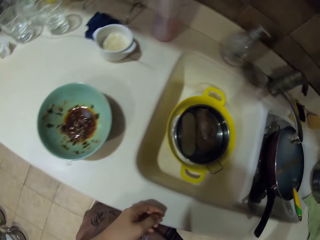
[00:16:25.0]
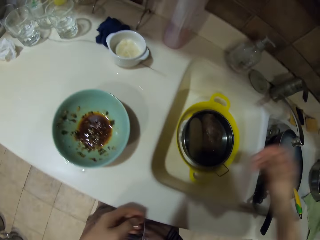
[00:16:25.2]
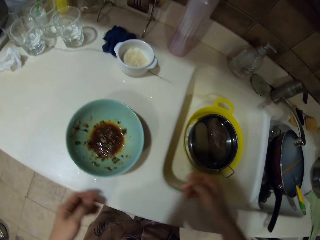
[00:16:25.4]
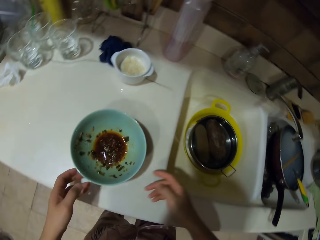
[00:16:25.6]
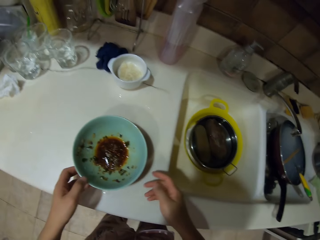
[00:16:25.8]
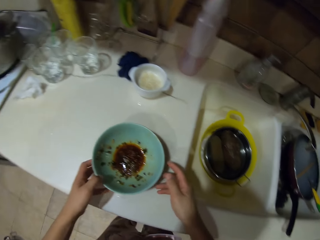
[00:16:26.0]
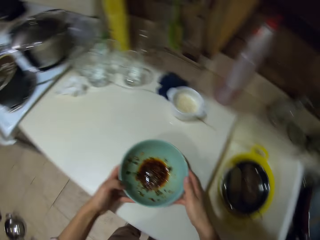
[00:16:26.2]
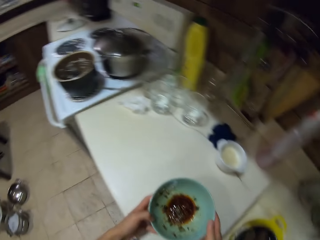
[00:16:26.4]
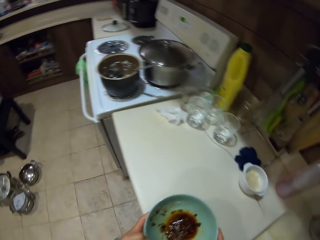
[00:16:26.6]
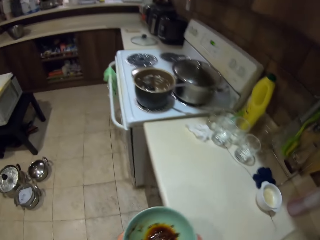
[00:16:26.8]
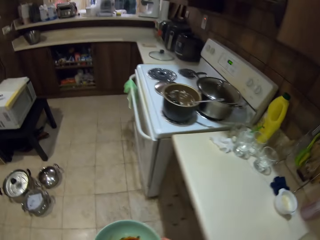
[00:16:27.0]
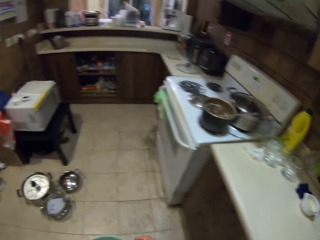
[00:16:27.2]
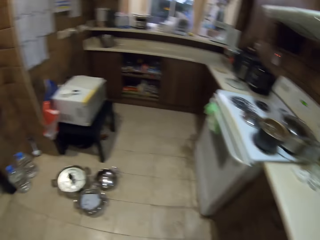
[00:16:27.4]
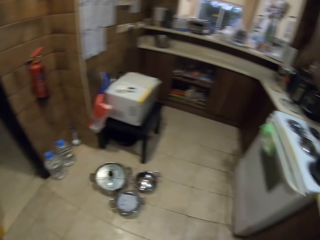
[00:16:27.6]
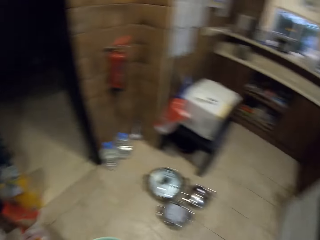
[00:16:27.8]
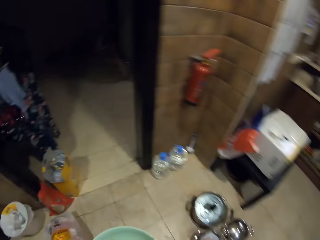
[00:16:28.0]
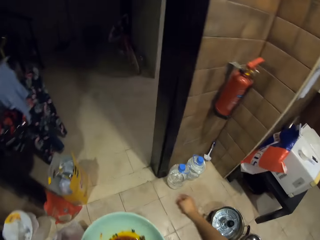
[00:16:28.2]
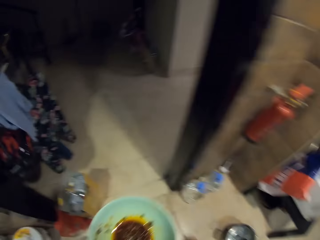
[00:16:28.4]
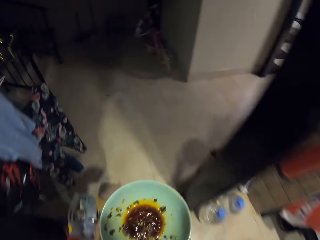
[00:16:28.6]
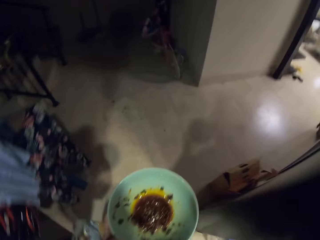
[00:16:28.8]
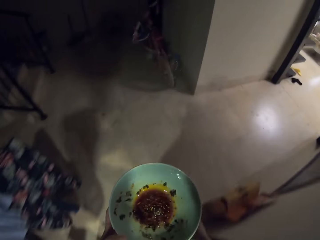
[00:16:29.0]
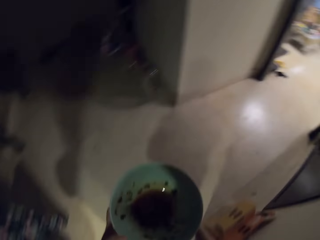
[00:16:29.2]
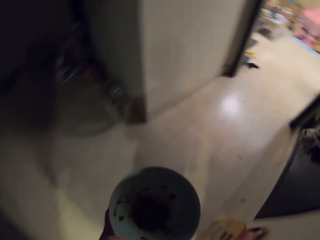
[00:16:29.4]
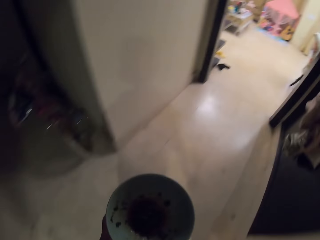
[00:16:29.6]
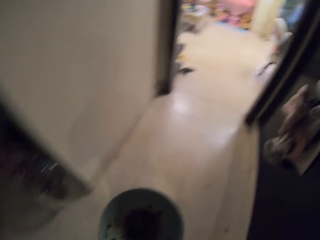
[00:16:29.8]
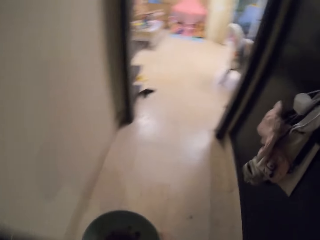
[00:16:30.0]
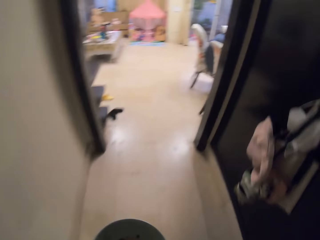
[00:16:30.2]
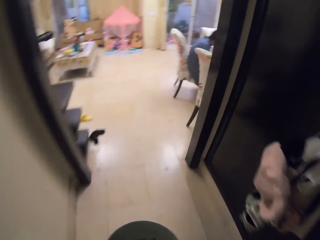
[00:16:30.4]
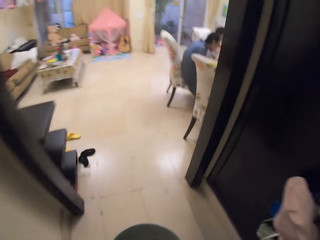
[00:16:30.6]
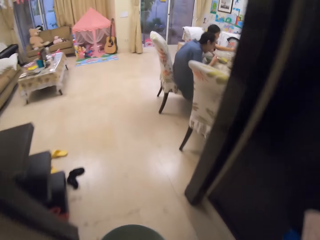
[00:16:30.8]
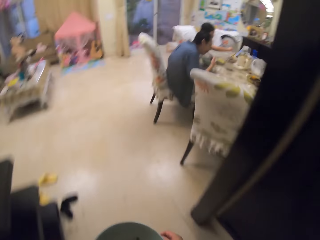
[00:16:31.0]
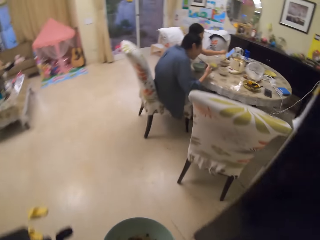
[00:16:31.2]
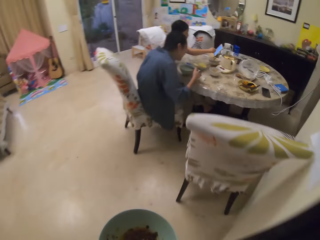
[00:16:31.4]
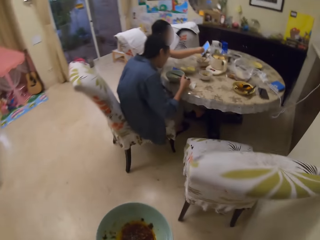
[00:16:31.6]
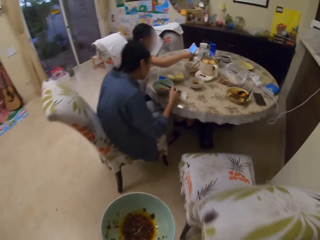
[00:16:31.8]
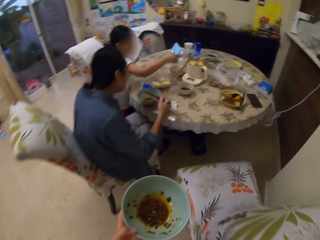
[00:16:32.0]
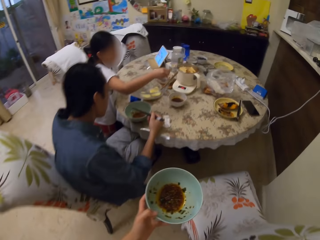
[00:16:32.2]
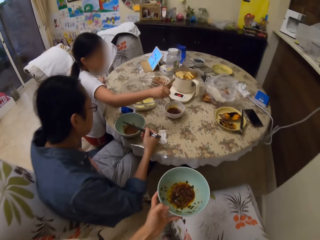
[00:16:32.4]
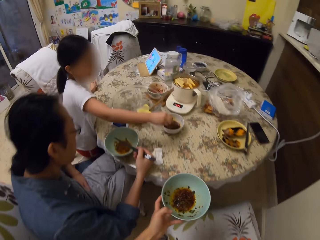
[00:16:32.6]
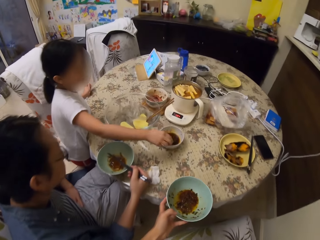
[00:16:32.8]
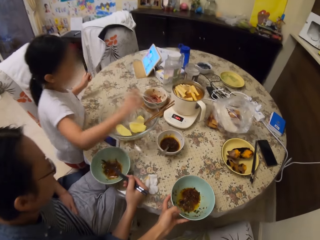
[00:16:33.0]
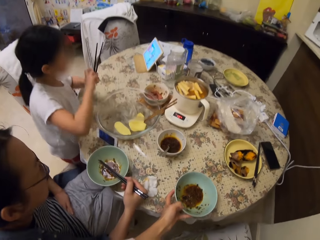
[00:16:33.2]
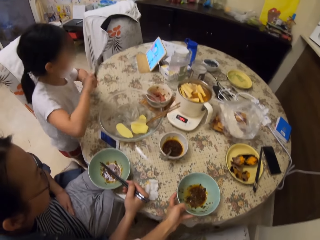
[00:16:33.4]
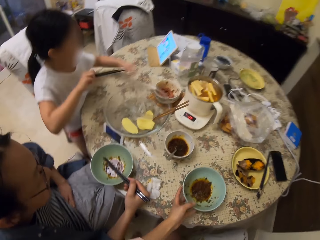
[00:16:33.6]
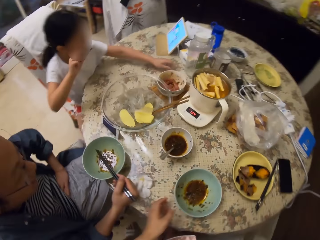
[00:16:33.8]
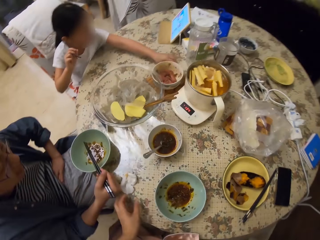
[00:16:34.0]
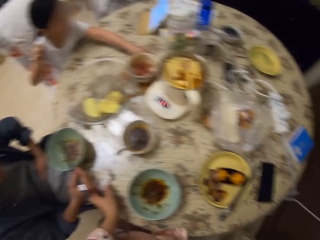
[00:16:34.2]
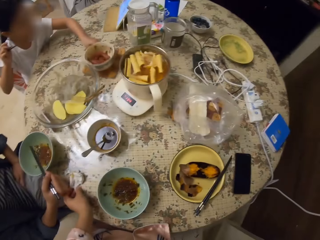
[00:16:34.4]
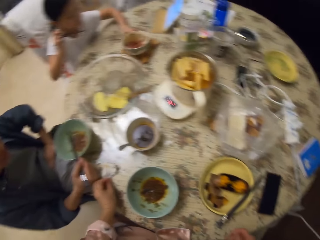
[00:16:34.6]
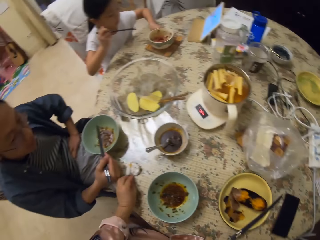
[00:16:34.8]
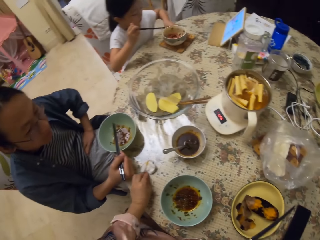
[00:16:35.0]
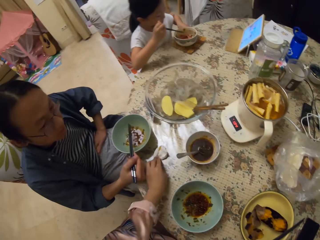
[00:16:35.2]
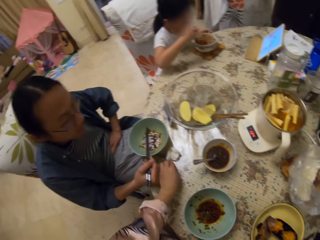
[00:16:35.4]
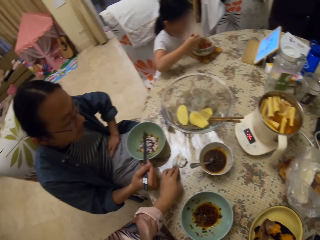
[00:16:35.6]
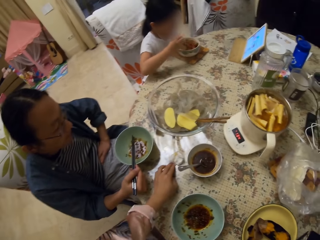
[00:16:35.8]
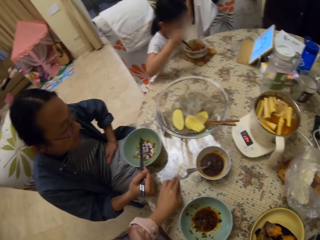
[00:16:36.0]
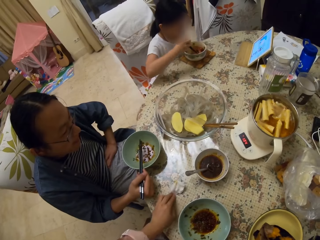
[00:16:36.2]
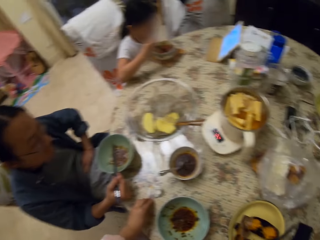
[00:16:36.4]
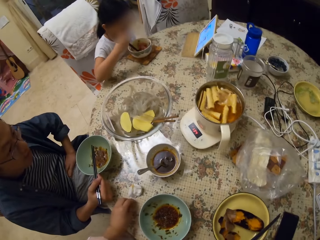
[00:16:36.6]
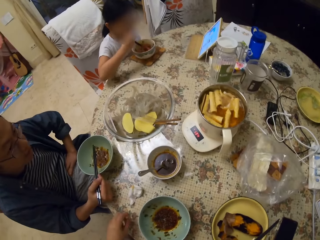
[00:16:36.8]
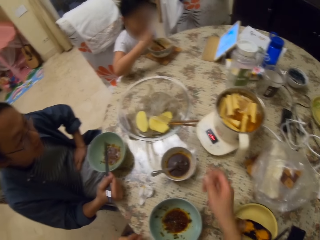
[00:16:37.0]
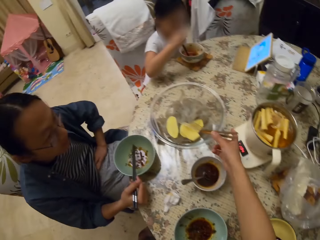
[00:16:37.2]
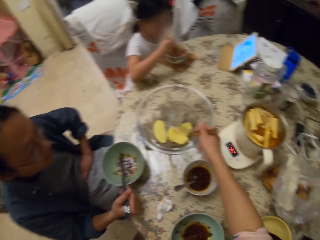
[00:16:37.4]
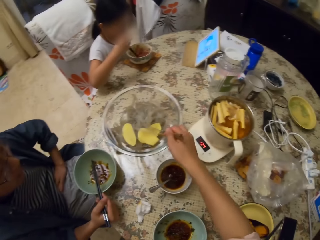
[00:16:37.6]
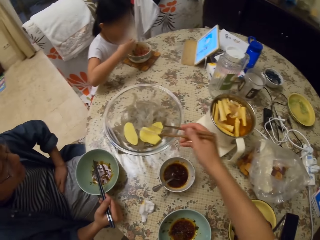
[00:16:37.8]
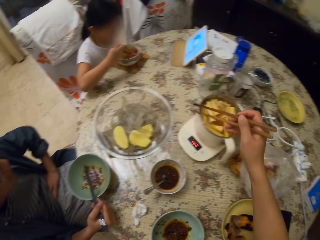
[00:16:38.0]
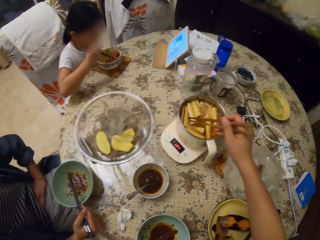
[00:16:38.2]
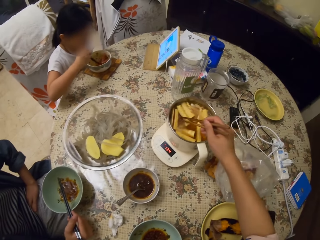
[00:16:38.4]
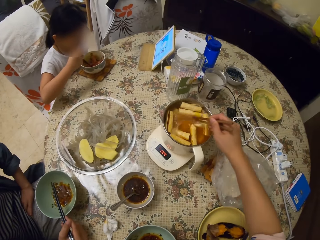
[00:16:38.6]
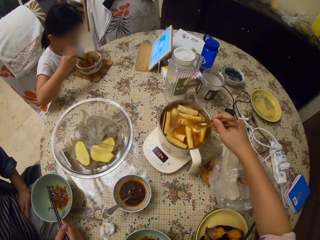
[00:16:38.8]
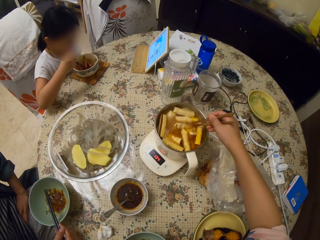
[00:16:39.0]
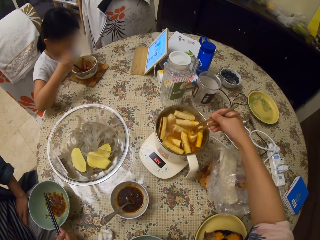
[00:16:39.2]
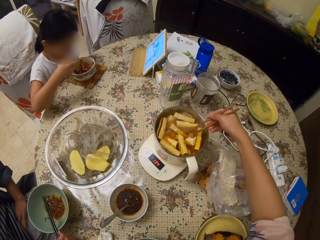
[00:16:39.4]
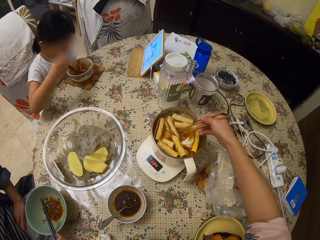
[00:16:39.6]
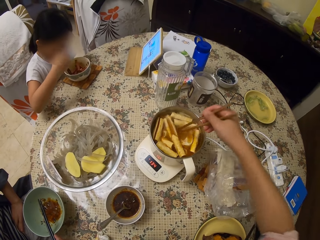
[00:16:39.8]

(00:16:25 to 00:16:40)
The camera wearer picks up a bowl on the countertop. They walk around. A woman puts something in her mouth. The camera wearer walks to the table. A girl moves her hand. The girl turns the soup with the spoon and puts the spoon in a bowl. The camera wearer puts the bowl on the table. The girl picks up chopsticks with the other hand, sits on a chair and moves a board on the table. The camera wearer looks around. The girl pulls the dish close. The camera wearer moves a serviette on the table. The girl stirs something in a bowl with the chopsticks. The camera wearer wipes the table. They look around. They pick up a chopstick. They stir something in a pot with chopsticks.

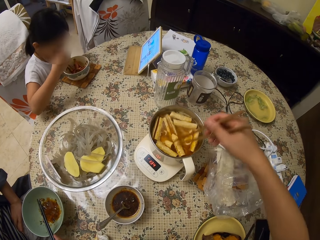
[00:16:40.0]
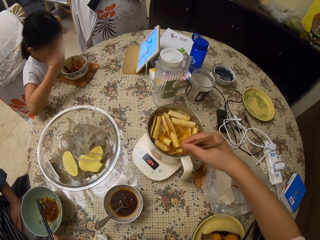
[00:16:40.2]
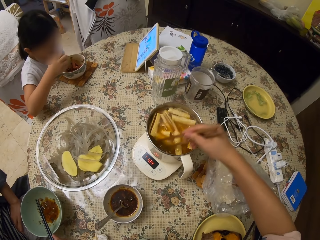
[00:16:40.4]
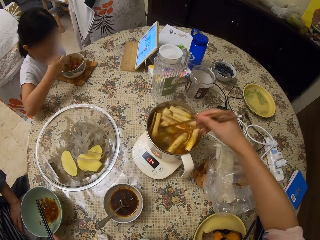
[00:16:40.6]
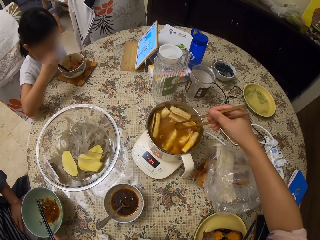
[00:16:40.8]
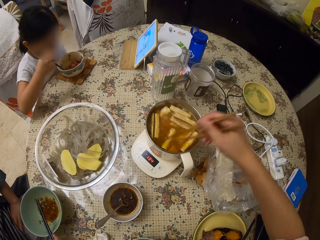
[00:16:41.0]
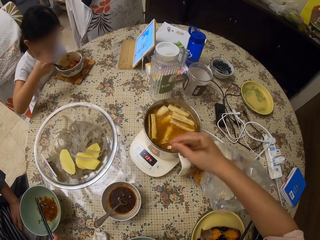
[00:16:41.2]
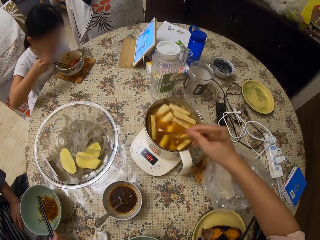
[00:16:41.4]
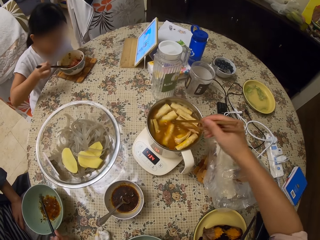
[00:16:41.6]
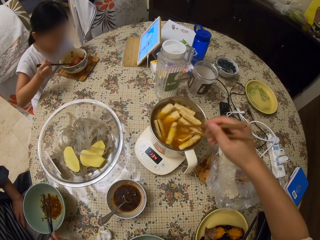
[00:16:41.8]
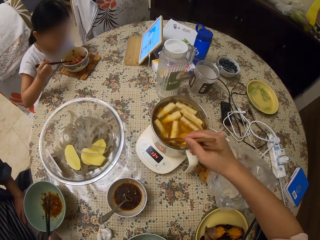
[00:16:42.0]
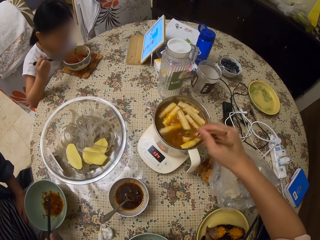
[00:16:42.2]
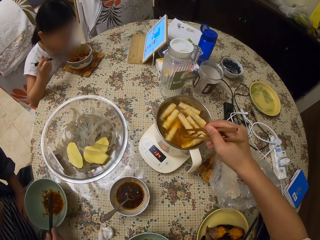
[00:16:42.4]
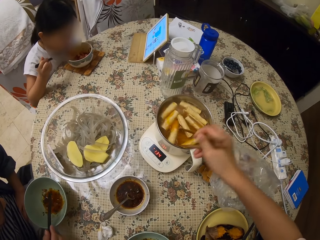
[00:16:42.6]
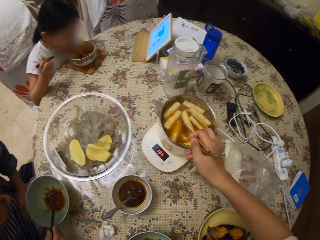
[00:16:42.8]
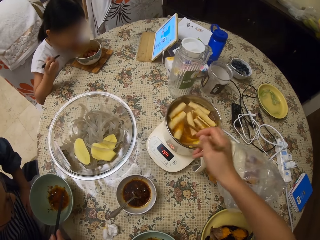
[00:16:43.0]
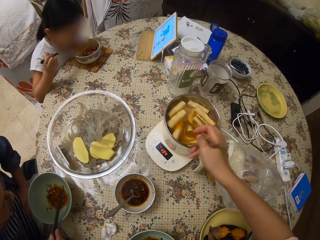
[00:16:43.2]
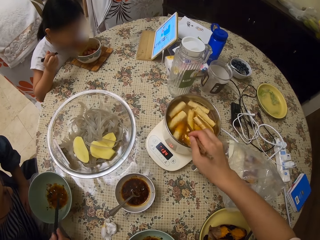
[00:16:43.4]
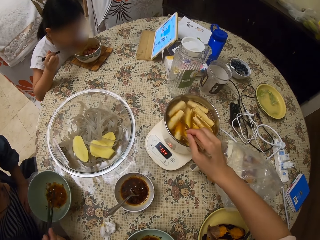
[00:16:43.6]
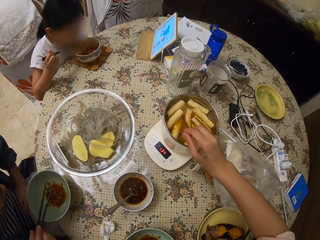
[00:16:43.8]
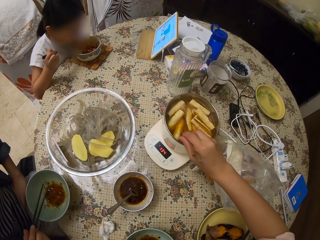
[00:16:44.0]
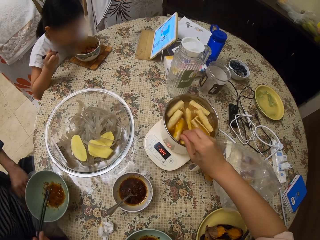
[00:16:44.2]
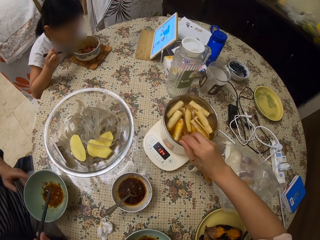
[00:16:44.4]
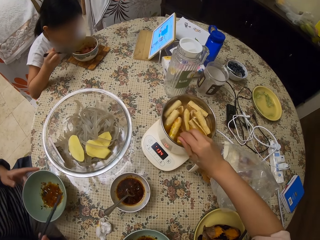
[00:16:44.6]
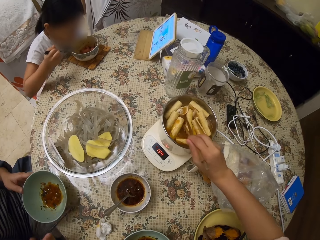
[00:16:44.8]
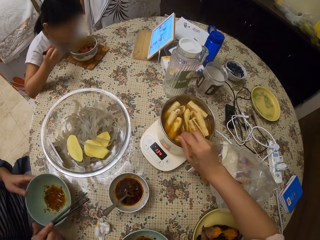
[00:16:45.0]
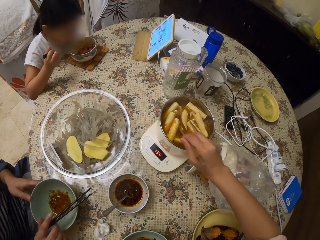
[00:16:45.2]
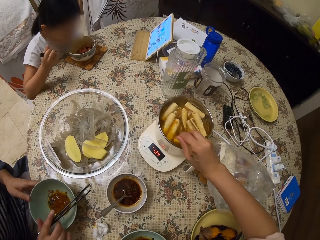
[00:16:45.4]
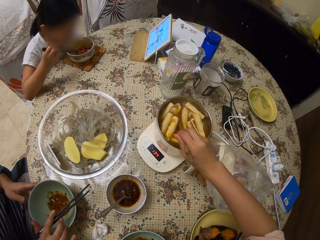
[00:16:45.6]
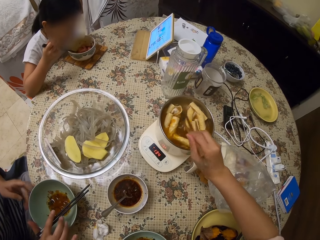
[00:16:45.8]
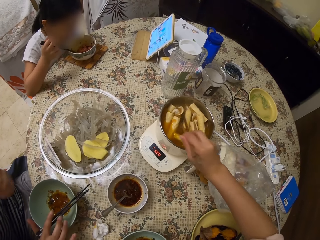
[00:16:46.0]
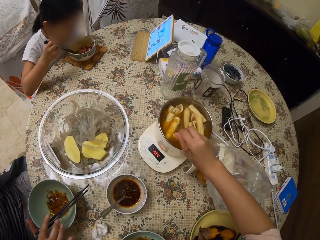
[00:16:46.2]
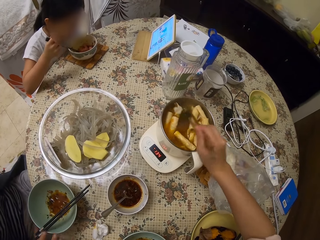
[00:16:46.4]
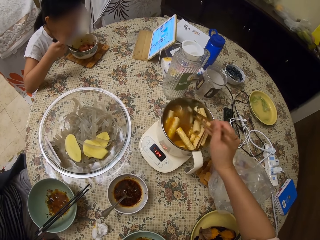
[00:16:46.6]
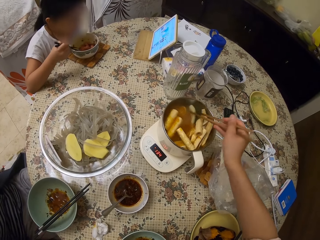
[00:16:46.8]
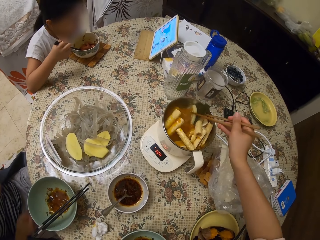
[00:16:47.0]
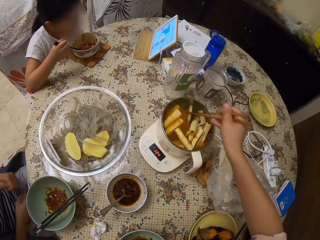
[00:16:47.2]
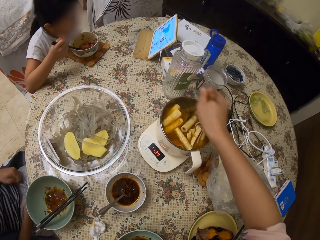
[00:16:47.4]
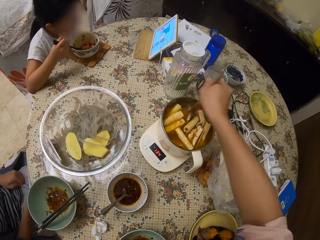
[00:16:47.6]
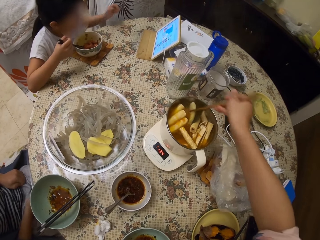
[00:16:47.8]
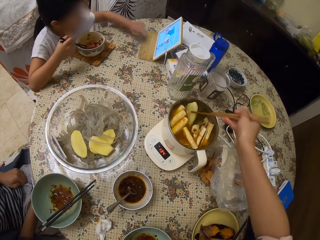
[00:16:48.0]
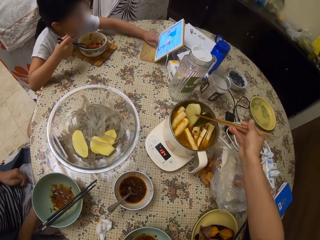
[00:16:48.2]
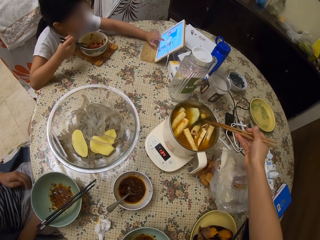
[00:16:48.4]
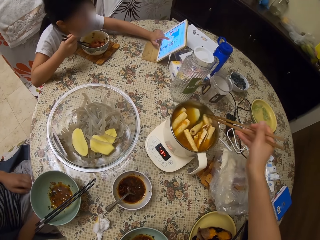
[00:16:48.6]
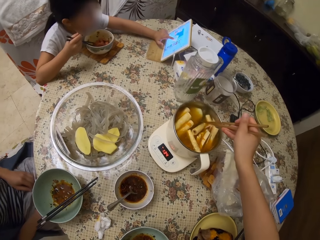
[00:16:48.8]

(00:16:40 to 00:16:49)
A girl picks something in a bowl with chopsticks and puts something in her mouth. The camera wearer moves a potato in a pot with chopsticks. A woman moves a bowl on the table and puts chopsticks on the bowl. The woman moves her hands. The girl operates an iPad.
